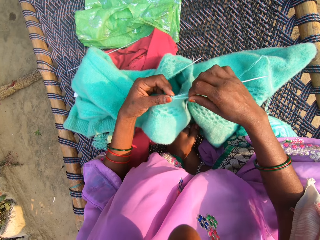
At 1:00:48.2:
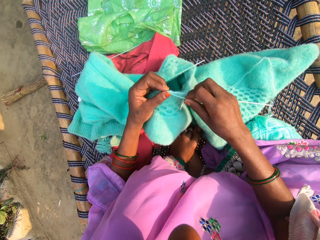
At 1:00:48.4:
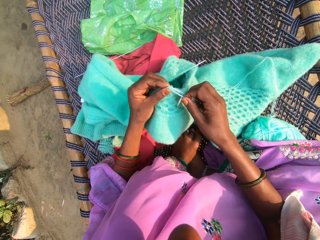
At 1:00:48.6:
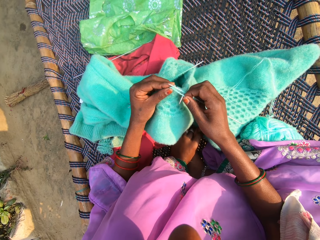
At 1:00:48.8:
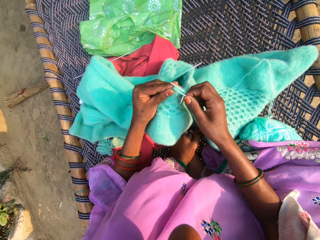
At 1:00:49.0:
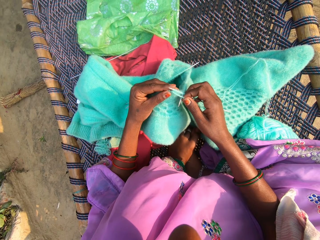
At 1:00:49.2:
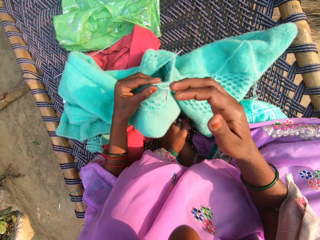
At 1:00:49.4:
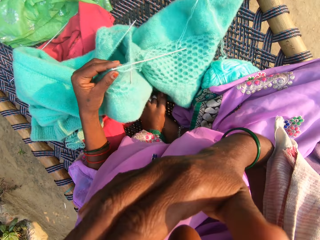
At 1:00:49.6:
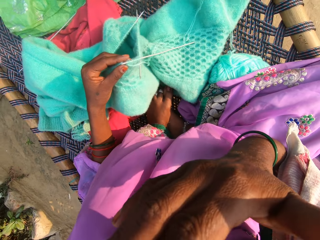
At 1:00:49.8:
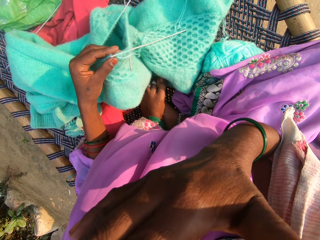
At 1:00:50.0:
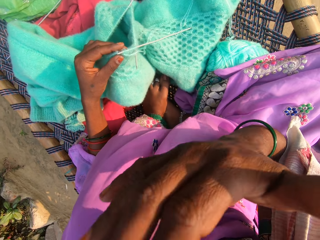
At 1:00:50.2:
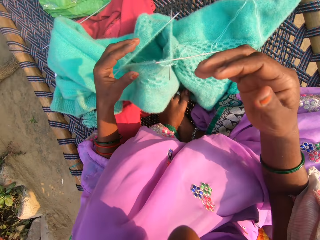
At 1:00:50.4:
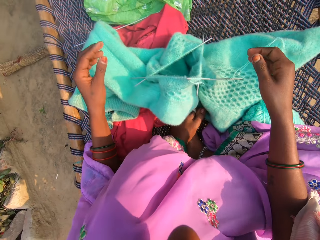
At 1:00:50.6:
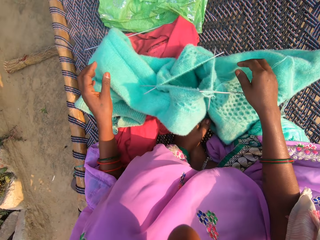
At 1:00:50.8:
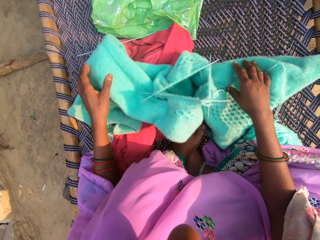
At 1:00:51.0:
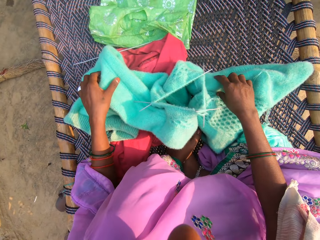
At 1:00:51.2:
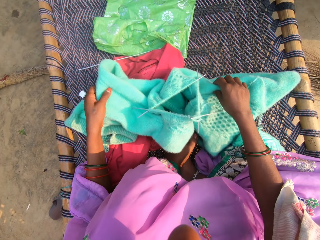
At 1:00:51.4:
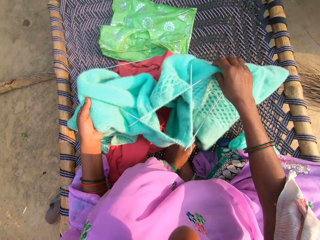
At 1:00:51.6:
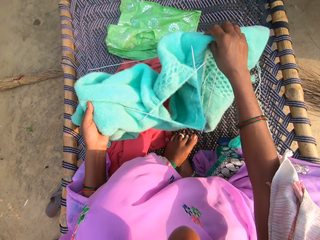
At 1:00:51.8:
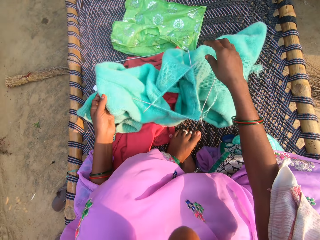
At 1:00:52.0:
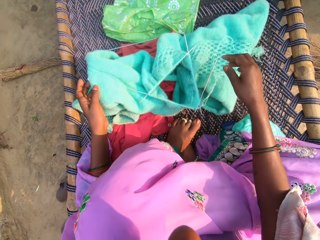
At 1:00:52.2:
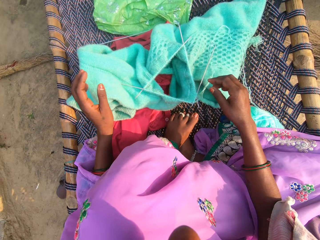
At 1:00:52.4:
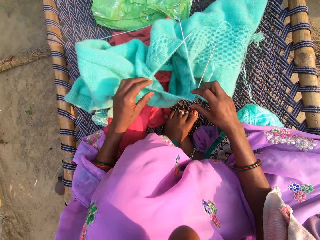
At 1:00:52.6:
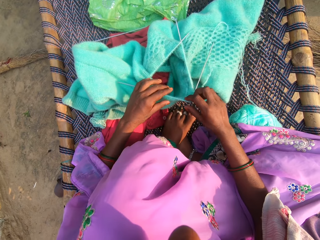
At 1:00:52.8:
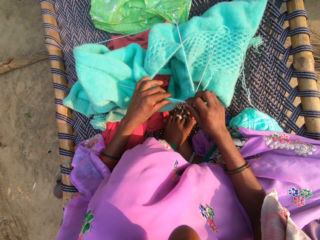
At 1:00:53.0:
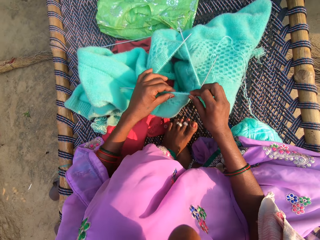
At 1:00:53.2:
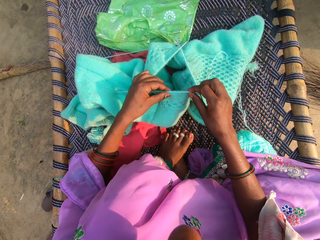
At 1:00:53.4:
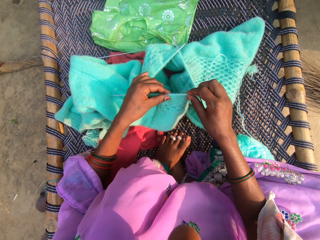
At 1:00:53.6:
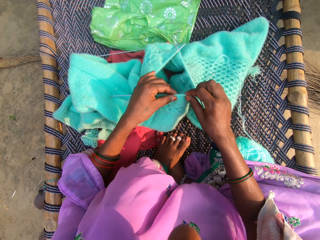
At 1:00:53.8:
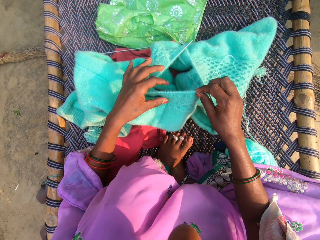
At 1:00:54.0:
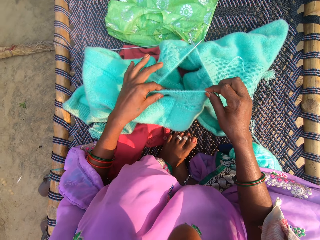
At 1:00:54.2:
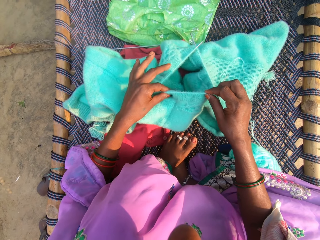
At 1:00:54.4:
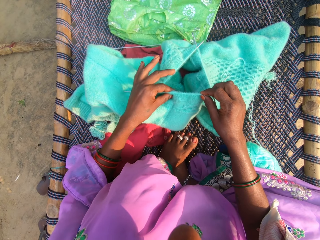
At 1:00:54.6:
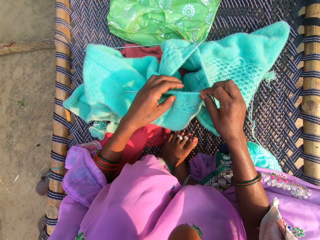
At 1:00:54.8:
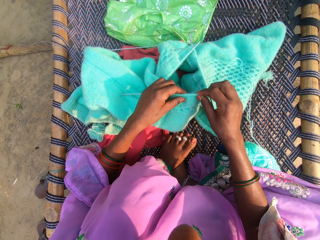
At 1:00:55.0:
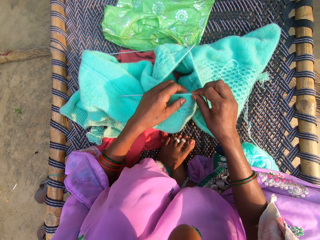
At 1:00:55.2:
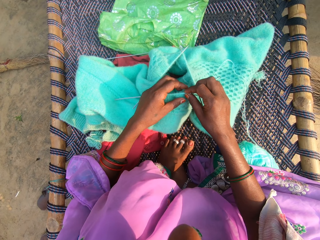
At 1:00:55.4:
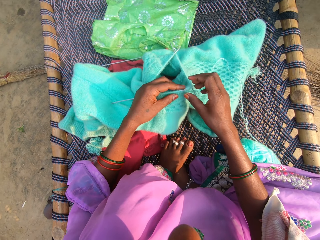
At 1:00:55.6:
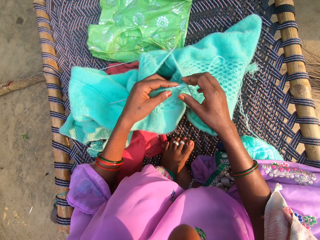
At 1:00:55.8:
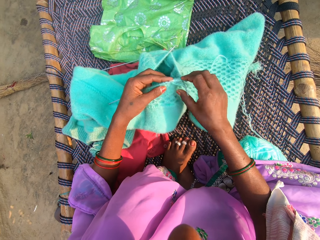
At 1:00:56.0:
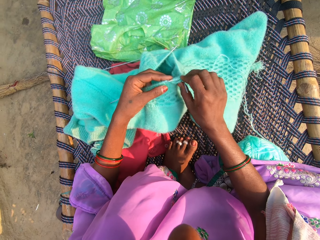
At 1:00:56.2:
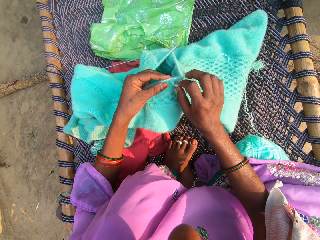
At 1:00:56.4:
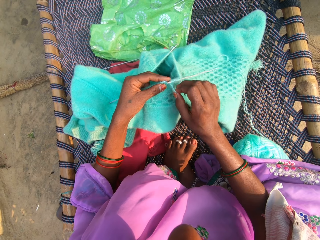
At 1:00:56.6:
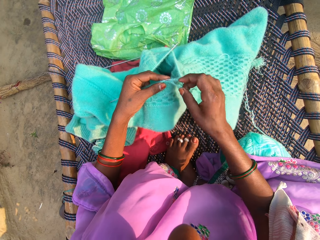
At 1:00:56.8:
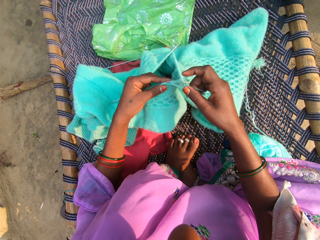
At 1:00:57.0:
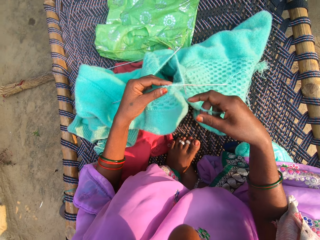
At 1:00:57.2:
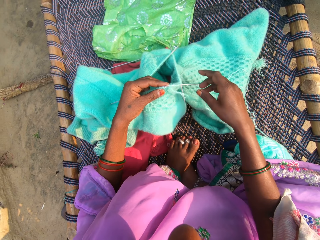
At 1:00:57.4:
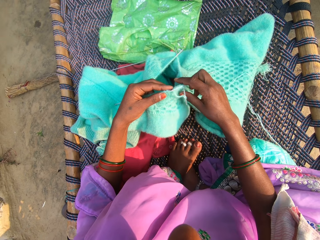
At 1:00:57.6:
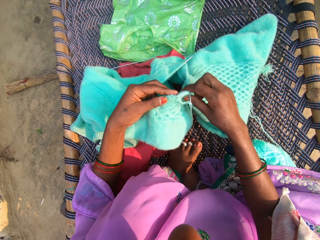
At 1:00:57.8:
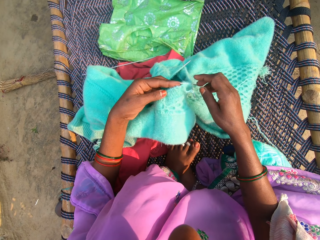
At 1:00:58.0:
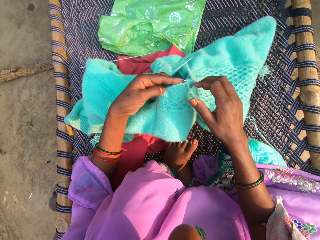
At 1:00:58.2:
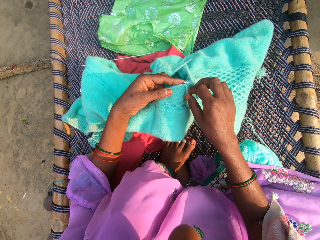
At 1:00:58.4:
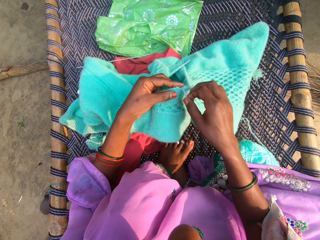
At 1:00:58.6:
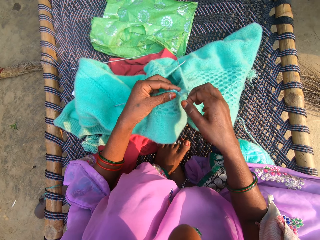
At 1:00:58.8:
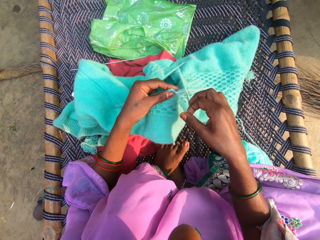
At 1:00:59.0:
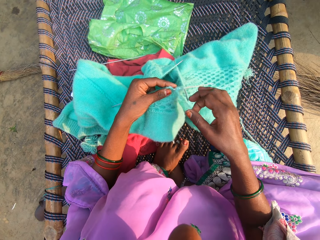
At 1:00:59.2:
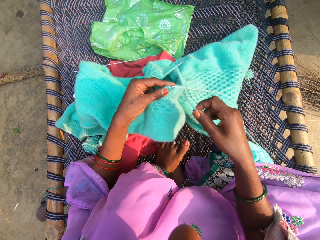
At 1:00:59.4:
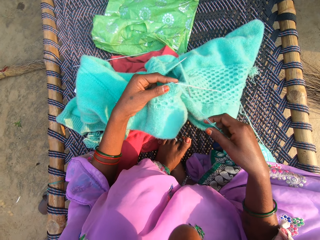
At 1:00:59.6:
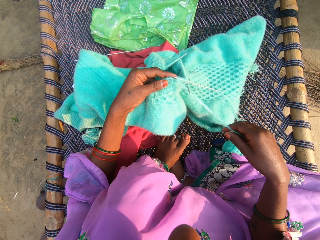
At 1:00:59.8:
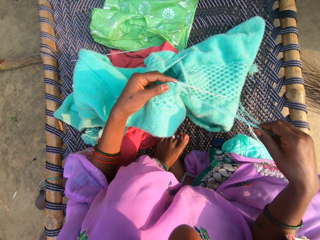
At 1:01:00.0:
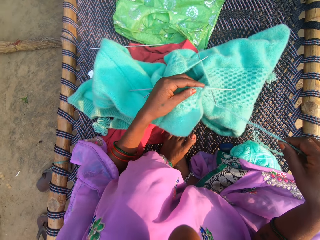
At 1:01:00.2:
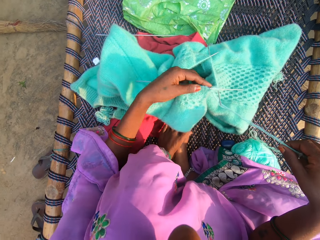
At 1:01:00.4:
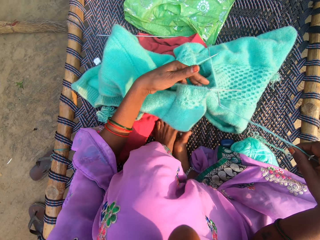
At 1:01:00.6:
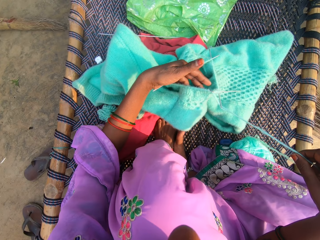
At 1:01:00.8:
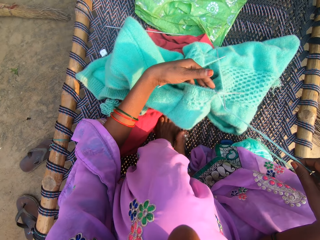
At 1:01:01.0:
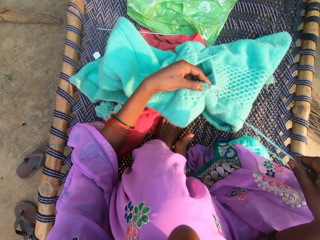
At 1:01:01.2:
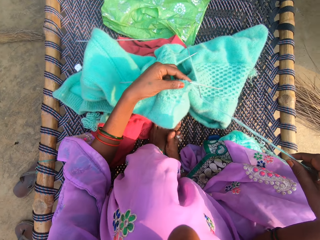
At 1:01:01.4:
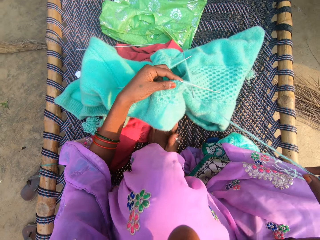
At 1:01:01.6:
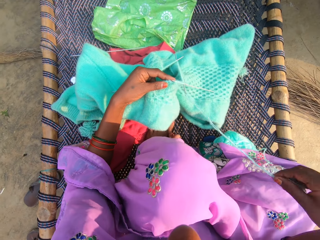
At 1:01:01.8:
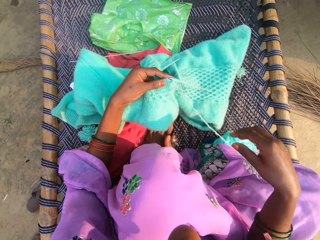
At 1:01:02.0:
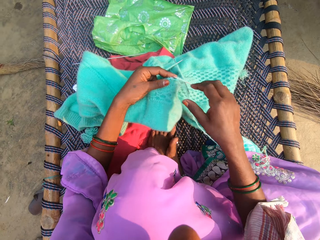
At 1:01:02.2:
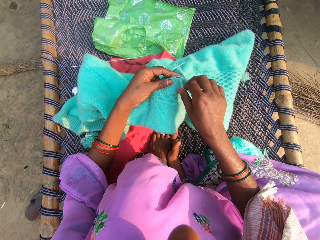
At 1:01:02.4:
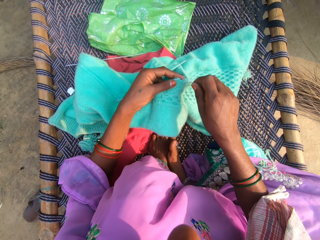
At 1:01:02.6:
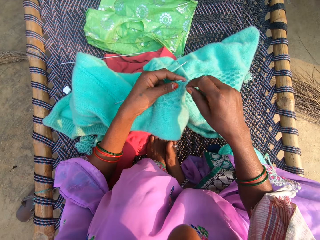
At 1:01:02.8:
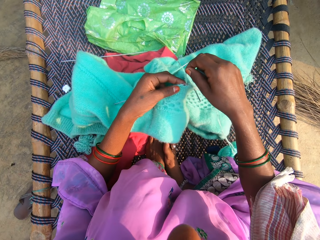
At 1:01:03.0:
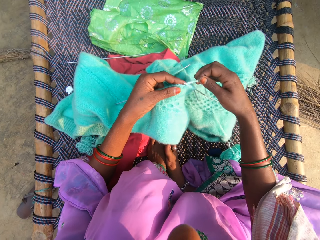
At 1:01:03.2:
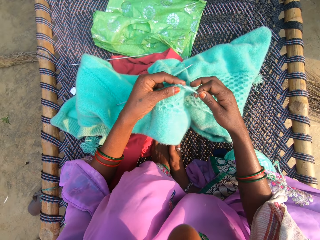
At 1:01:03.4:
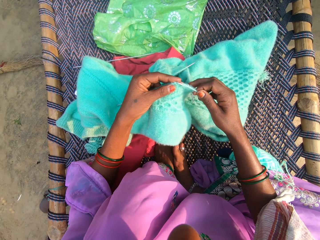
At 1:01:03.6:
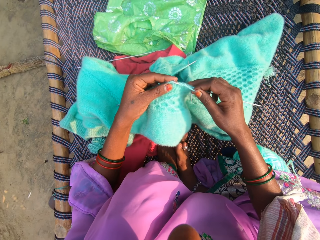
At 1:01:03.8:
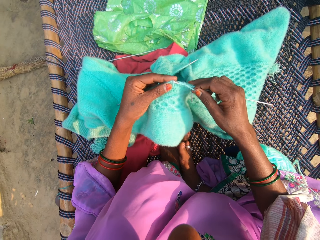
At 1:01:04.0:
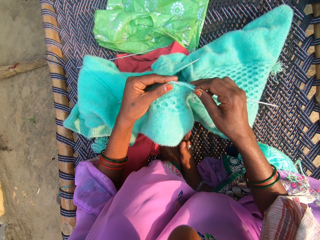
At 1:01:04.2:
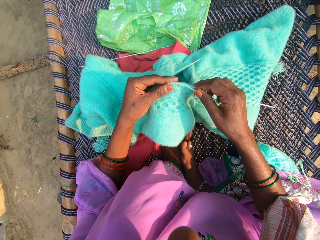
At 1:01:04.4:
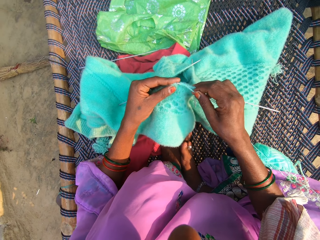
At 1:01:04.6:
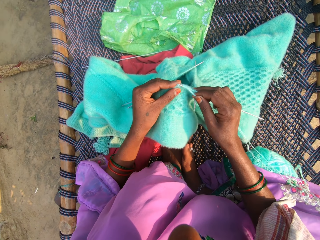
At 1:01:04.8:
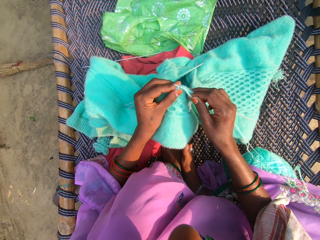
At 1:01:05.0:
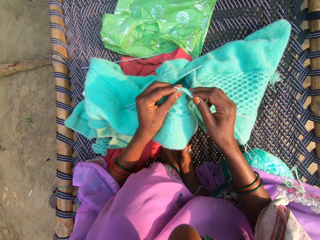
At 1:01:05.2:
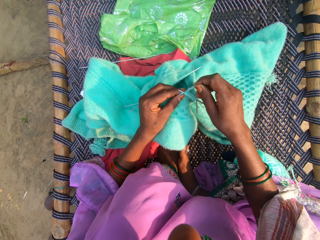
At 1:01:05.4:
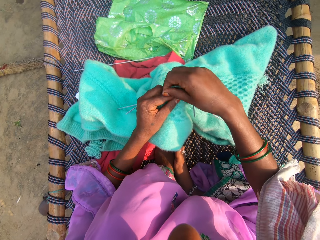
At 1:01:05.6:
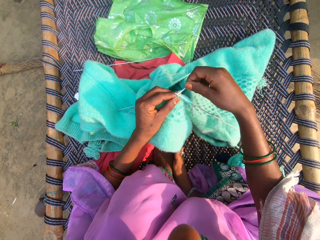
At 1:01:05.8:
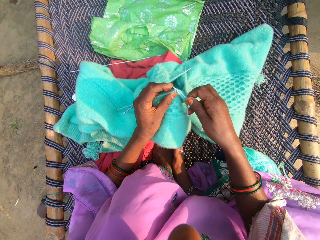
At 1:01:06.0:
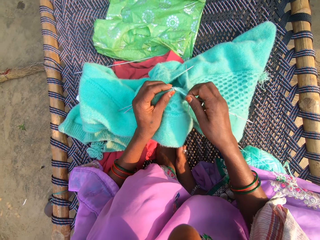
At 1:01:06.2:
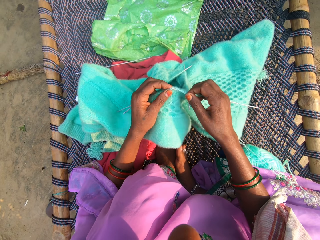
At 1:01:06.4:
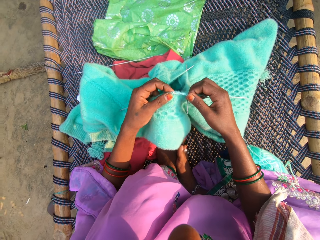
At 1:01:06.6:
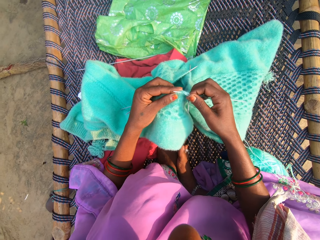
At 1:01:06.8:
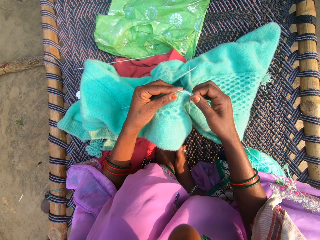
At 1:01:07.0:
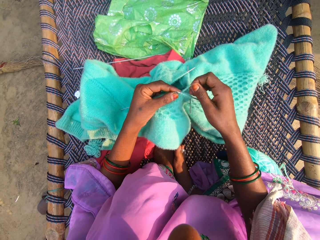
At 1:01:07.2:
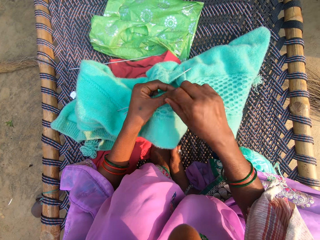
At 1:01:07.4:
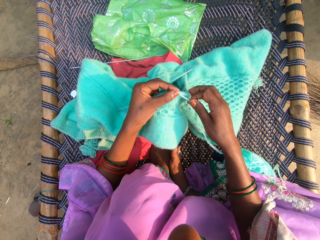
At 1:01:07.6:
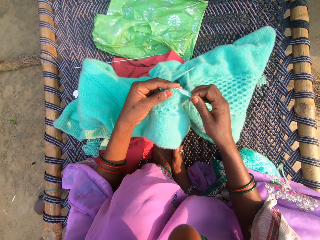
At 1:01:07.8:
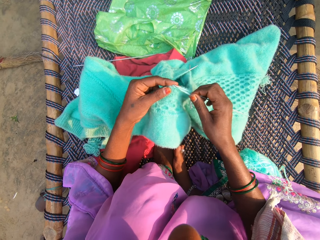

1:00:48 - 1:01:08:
The camera wearer touches her face. She moves the garment, holds the garment, and moves the thread on the knitting needle. She moves the thread. She knits the fabric with the needle and yarn. She moves her feet.

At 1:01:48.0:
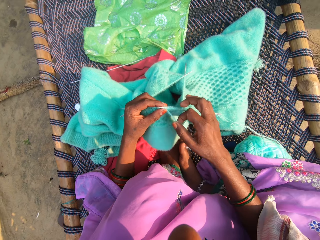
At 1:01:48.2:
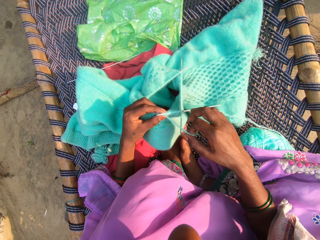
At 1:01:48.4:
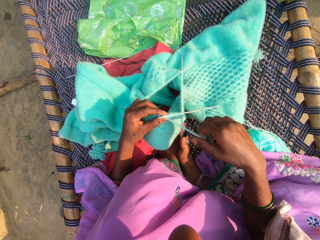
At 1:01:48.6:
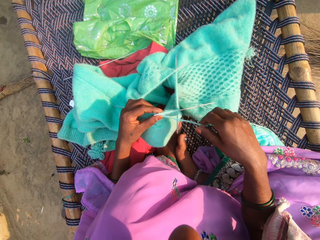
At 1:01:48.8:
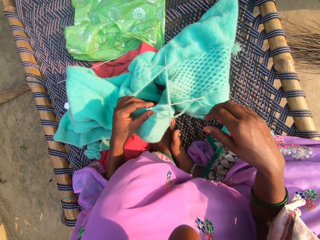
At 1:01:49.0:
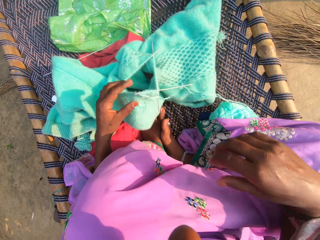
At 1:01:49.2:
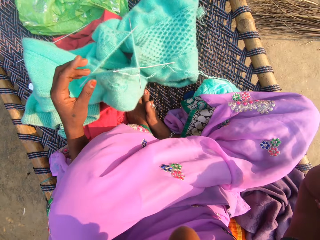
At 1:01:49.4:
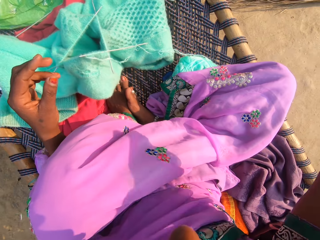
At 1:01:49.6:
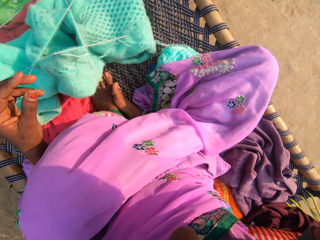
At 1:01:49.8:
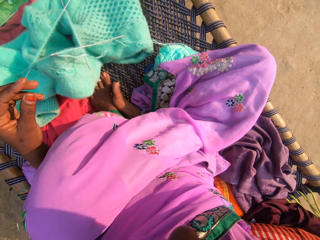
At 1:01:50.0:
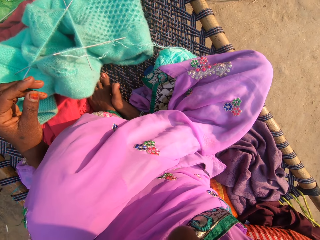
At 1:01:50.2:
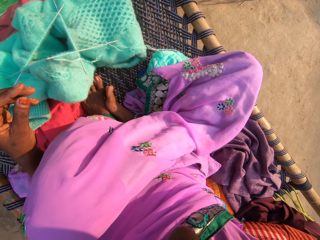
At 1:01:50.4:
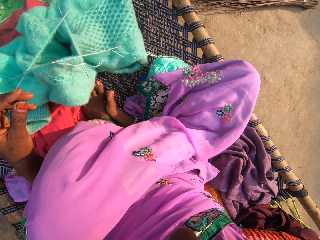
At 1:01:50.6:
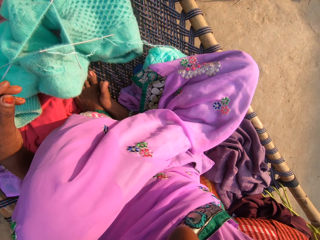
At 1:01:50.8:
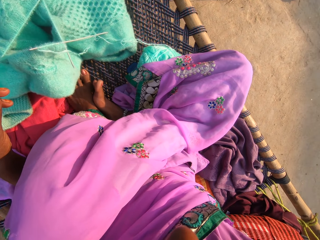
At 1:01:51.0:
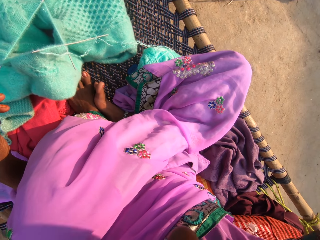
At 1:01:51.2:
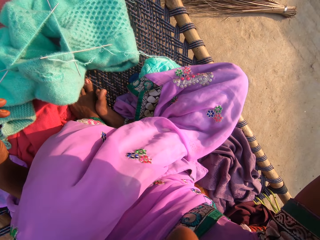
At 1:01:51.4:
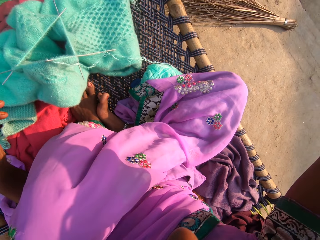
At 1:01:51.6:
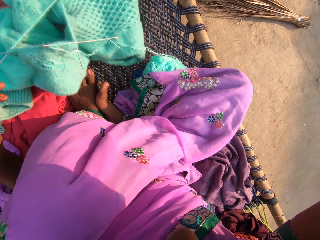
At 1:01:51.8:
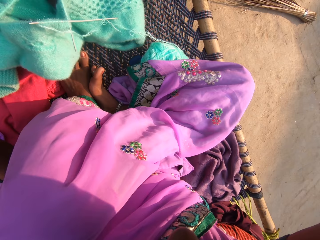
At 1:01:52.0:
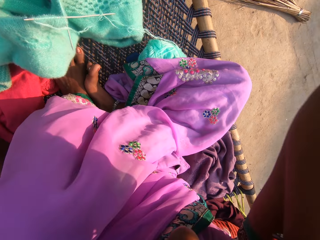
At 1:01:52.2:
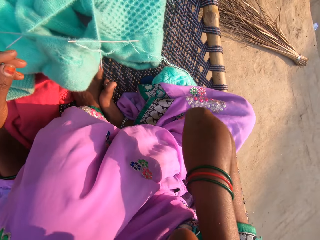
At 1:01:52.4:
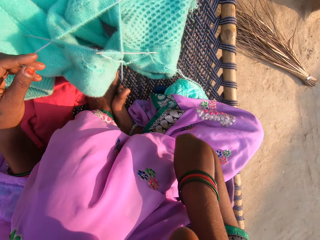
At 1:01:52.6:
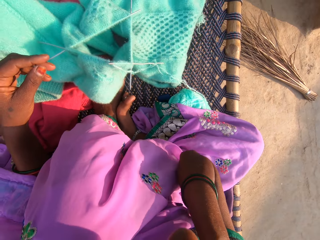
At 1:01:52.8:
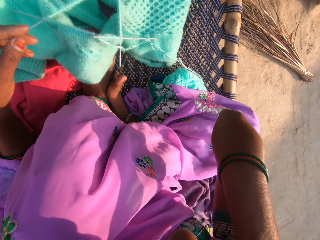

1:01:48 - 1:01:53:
The camera wearer holds something. She touches her face.
